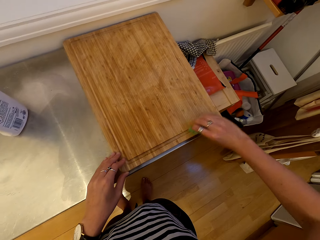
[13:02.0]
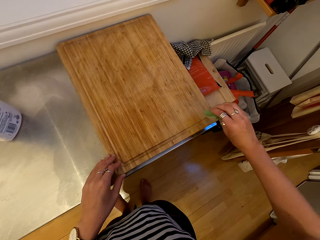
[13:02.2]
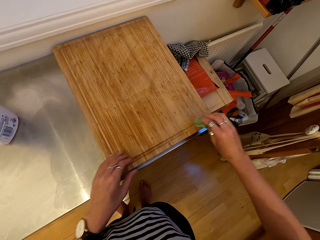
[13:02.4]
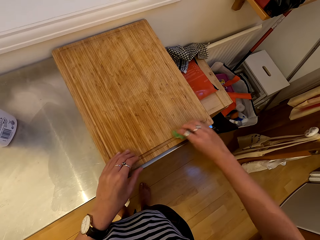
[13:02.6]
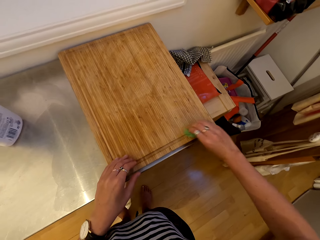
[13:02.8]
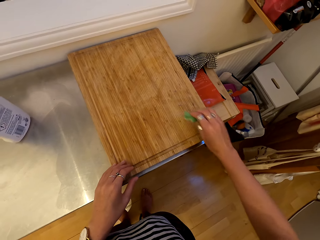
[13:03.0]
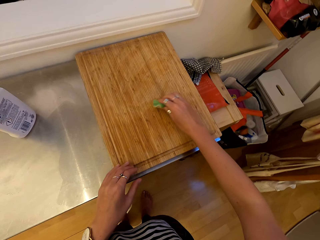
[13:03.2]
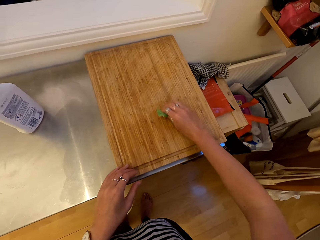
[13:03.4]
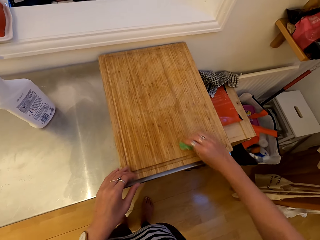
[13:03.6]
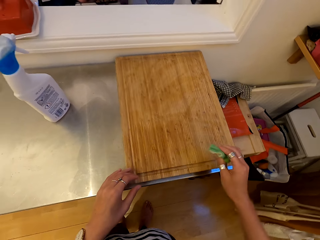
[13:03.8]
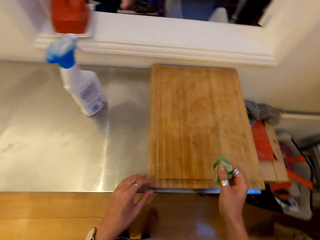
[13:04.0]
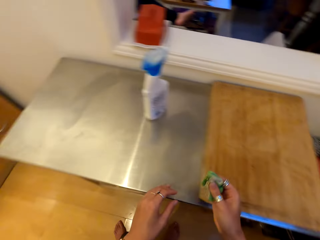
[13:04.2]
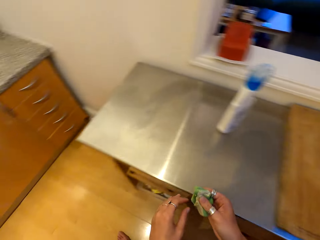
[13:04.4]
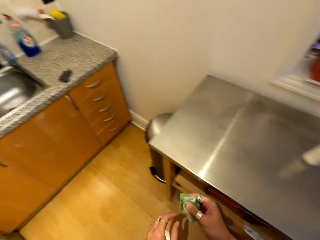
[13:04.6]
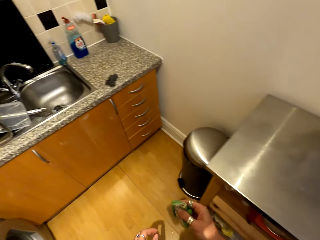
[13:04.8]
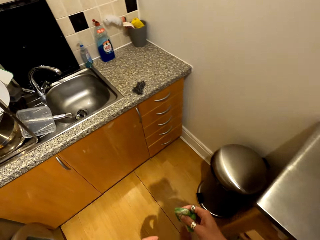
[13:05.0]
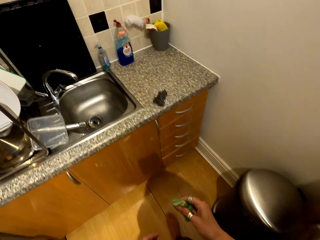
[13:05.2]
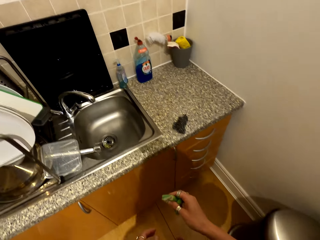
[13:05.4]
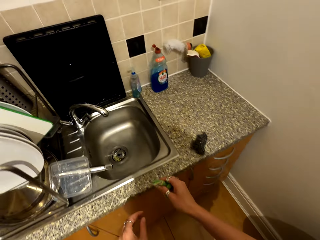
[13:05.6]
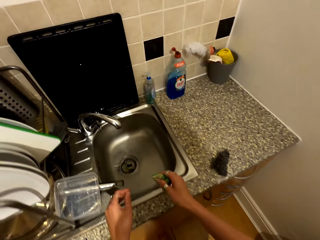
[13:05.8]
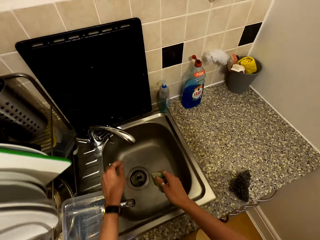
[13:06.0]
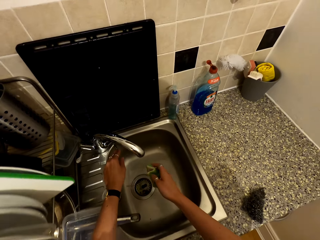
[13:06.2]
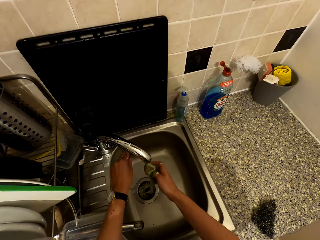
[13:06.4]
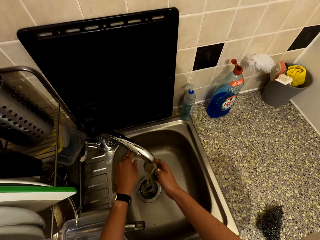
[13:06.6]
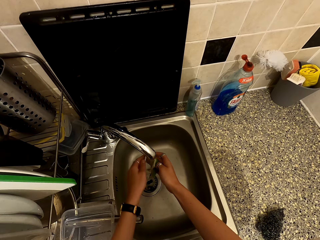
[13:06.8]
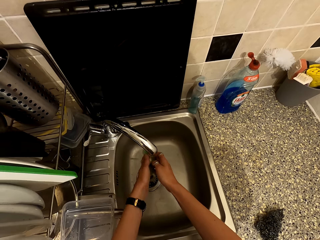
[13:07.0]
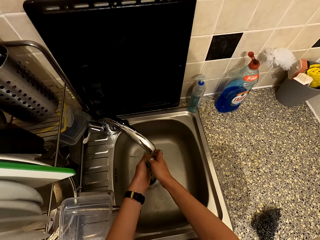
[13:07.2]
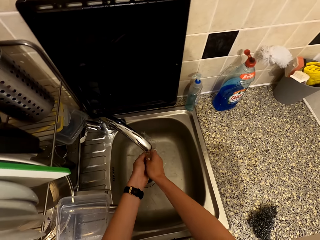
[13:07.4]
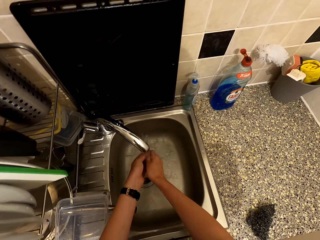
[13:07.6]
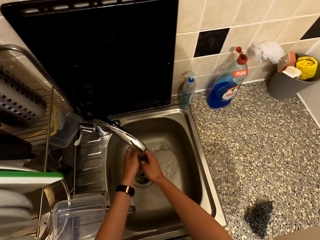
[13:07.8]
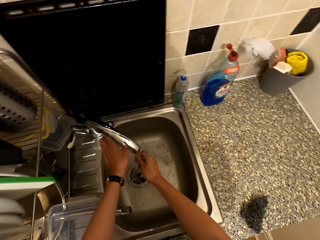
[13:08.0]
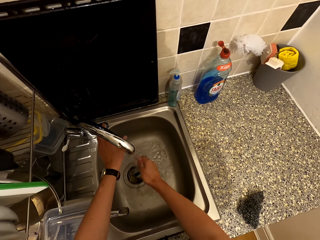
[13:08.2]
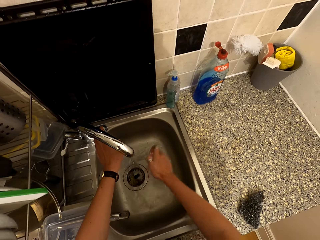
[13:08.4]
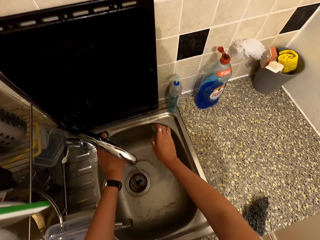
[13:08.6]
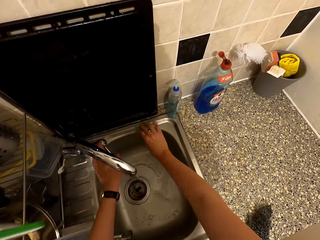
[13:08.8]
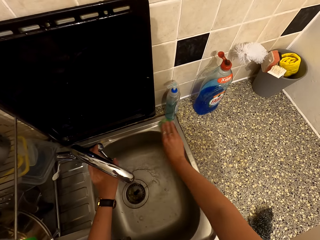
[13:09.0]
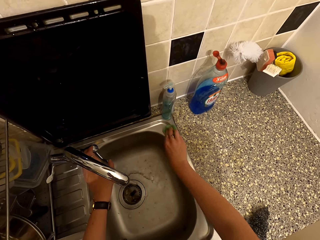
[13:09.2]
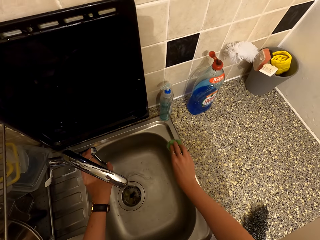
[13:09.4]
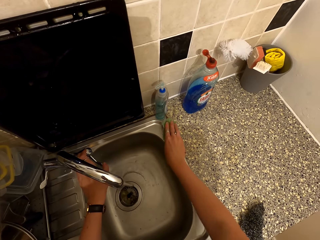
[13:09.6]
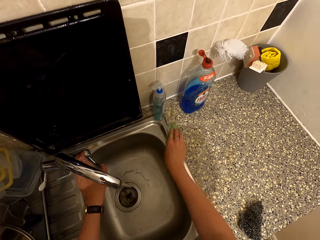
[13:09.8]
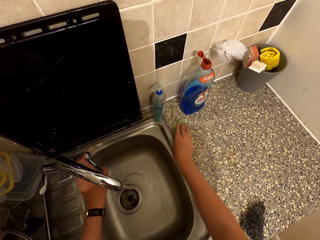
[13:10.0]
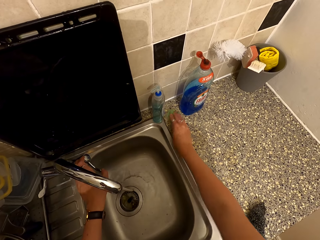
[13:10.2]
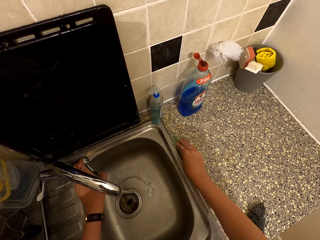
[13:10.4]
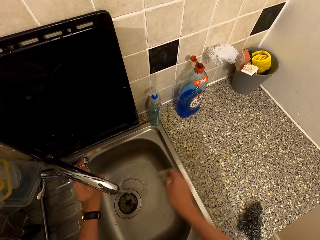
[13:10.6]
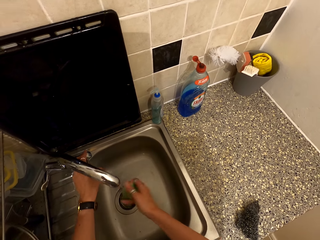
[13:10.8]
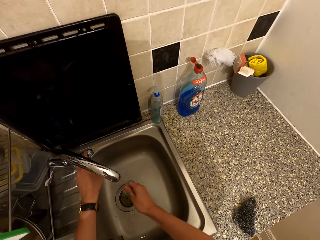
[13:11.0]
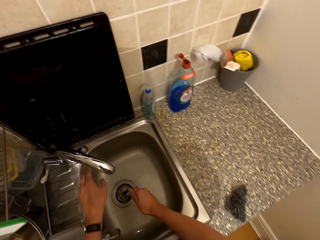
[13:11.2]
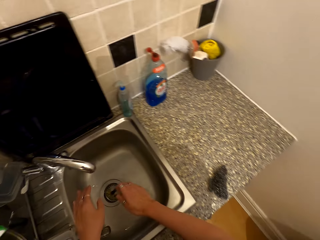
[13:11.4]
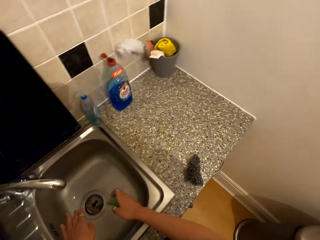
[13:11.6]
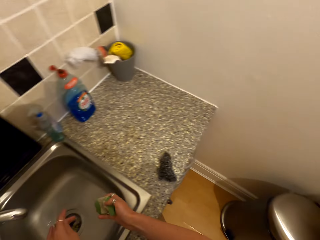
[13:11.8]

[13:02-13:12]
The camera wearer walks in the kitchen. They open the tap, rinse the washing sponge in the tap, wipe the sink, and wash the sink with the washing sponge.

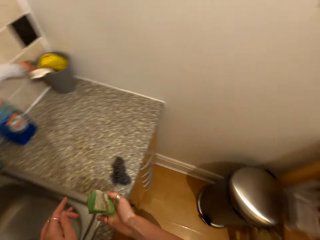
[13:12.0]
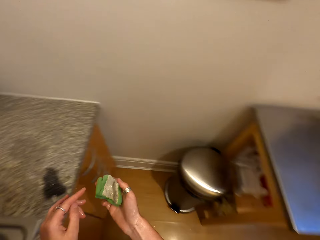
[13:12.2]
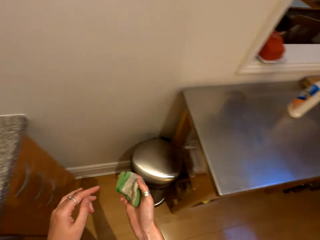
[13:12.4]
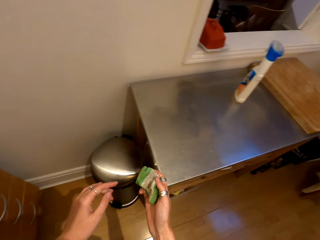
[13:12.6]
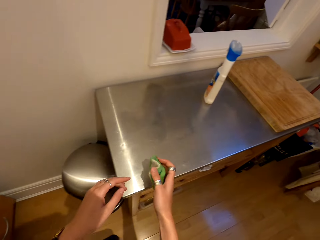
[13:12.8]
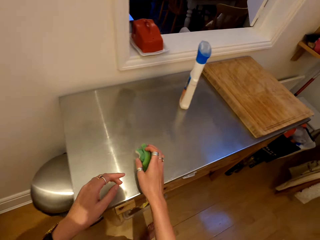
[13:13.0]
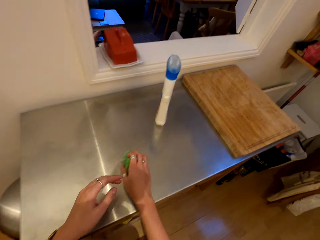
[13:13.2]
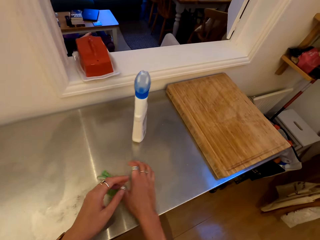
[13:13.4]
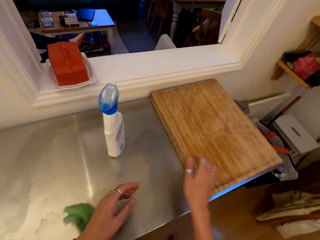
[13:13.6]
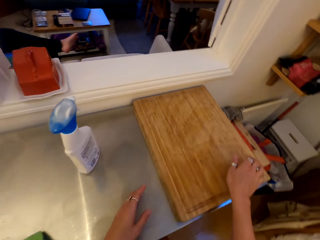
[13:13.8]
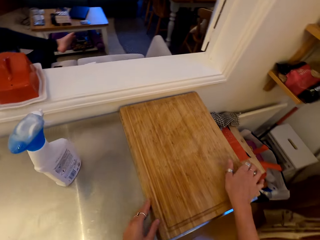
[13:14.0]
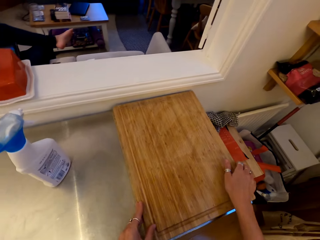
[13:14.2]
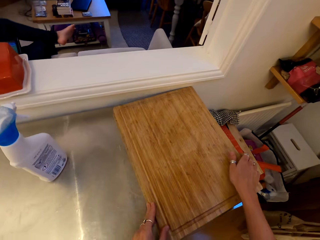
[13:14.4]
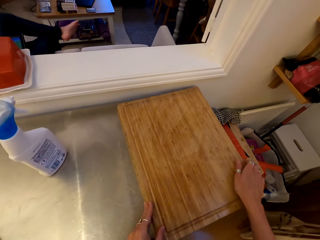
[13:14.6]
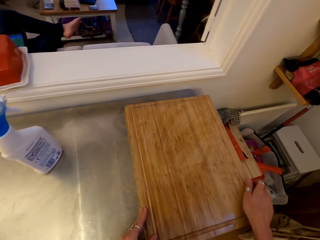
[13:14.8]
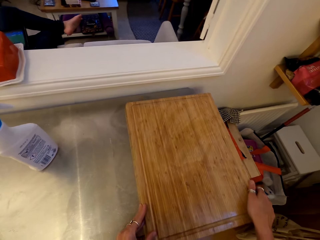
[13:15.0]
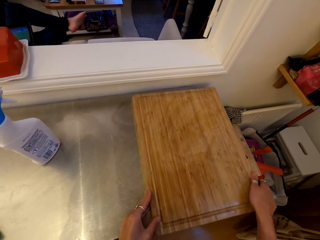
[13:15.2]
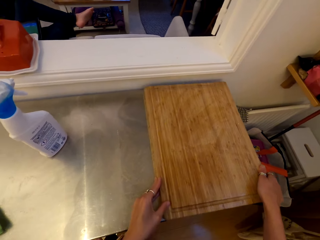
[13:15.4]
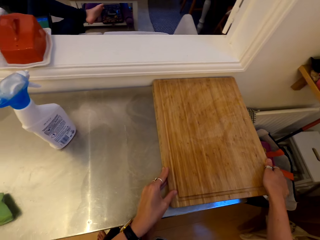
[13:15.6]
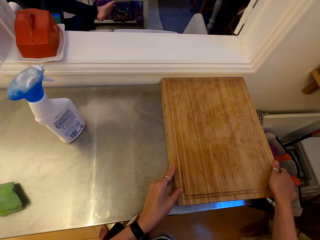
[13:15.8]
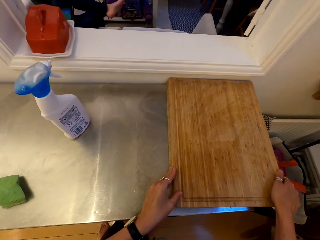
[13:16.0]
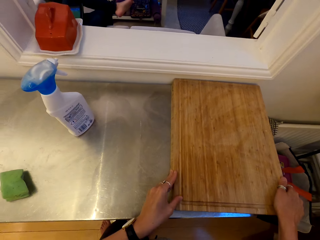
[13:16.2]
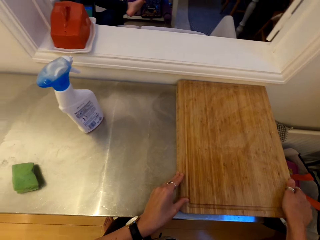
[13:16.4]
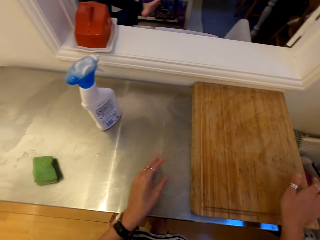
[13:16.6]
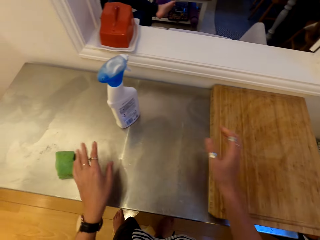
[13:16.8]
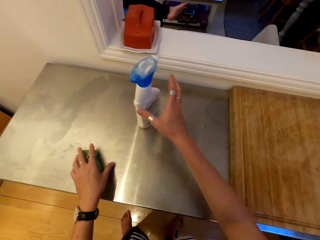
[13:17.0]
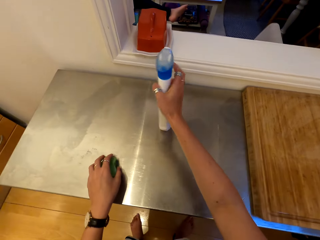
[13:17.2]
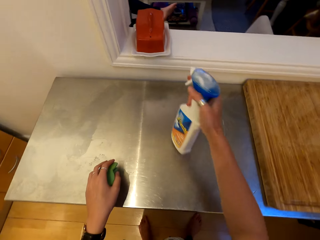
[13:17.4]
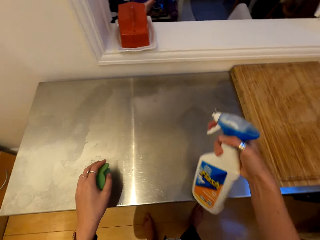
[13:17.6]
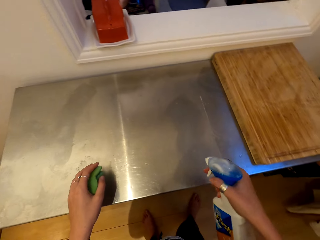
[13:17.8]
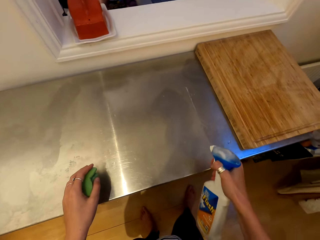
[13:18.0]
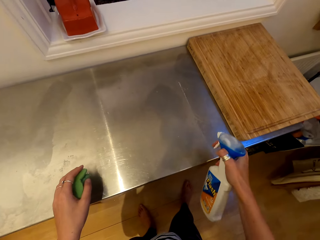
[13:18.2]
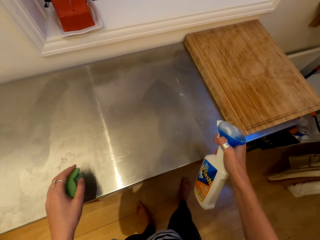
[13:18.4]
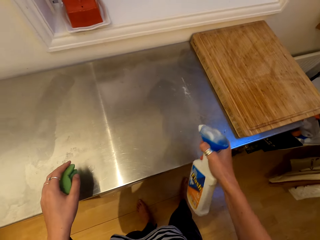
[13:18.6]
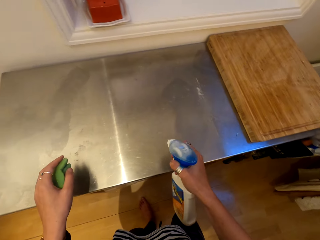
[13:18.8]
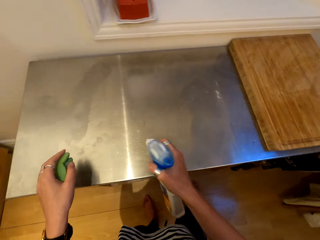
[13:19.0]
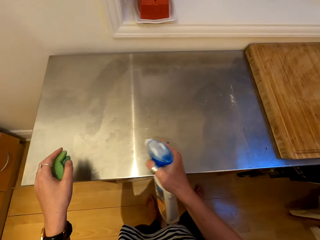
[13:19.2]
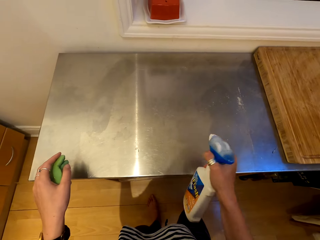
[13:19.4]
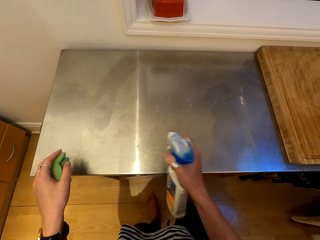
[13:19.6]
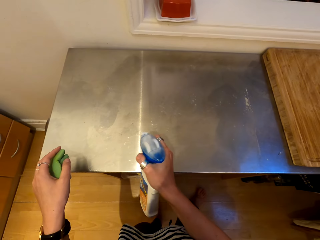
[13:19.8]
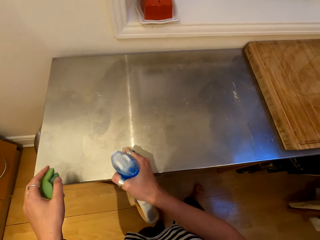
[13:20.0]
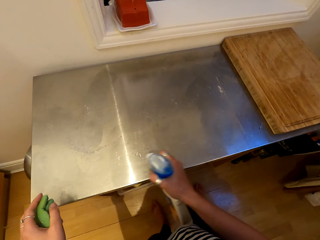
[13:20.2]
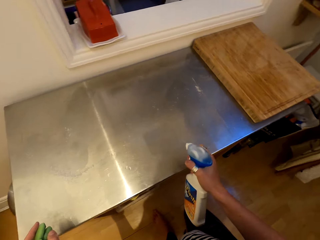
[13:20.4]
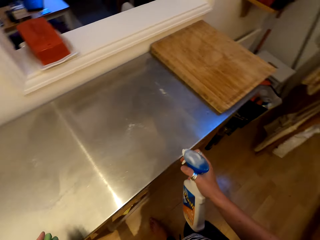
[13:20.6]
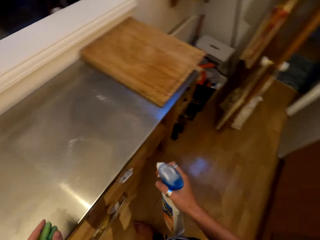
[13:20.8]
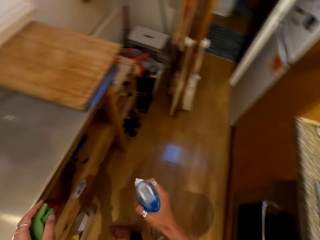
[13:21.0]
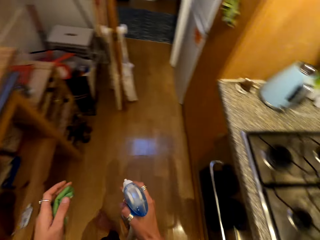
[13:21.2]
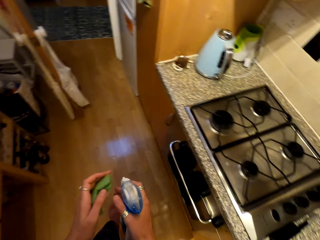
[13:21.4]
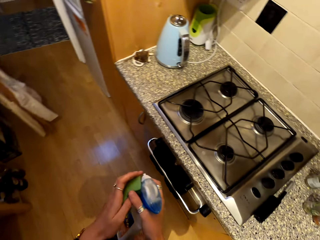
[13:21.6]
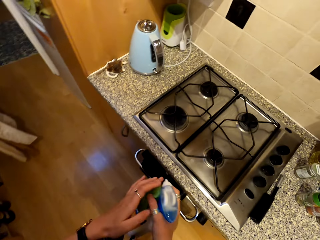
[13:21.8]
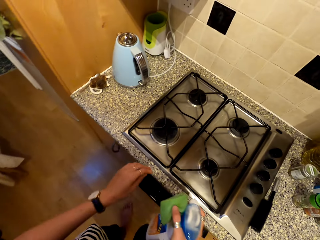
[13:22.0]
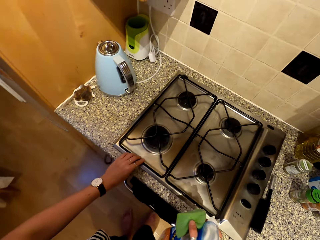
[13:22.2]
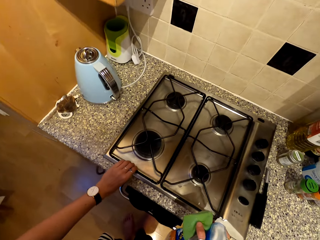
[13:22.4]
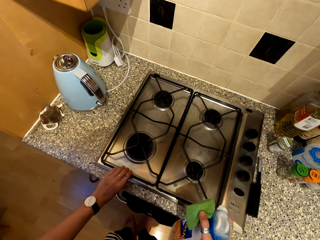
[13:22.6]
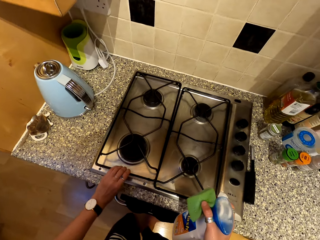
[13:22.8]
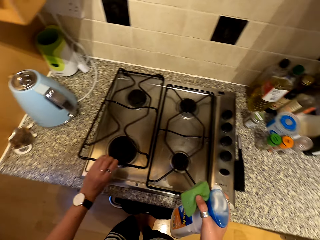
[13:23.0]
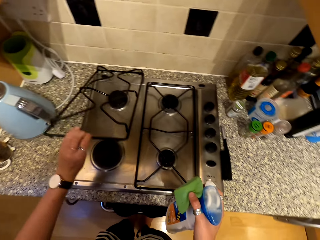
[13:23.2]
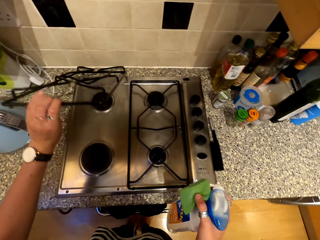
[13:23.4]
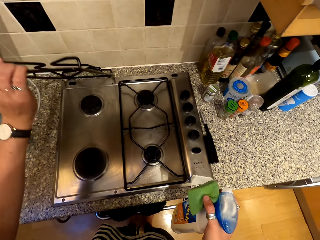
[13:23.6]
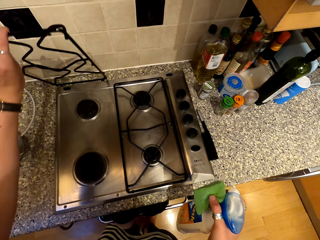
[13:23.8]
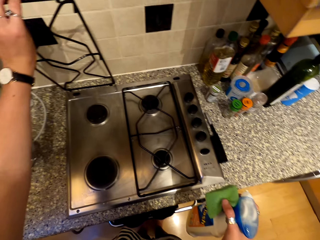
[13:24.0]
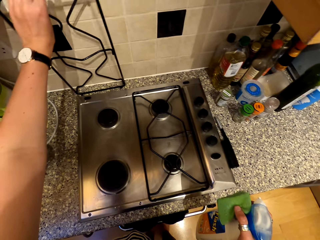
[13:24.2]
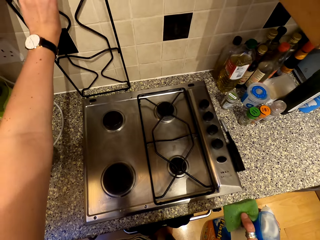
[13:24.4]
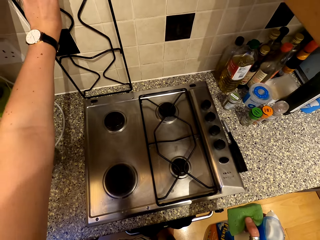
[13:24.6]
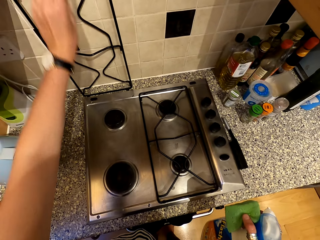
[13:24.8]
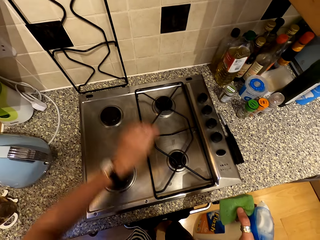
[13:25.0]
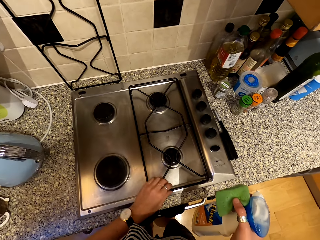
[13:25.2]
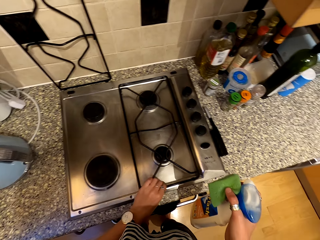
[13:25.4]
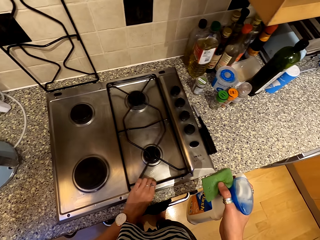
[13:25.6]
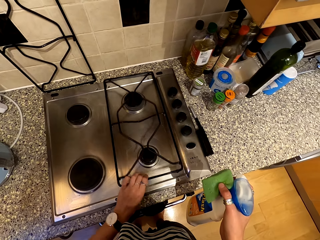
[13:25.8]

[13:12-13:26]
The camera wearer moves around. They put the sponge on the surface, move the cutting board on the counter top, take the spray, and spray something on the counter top. They move around, lift metal grills, and remove the gas cover.
